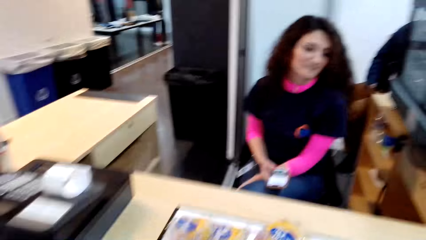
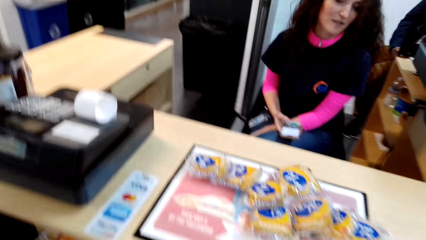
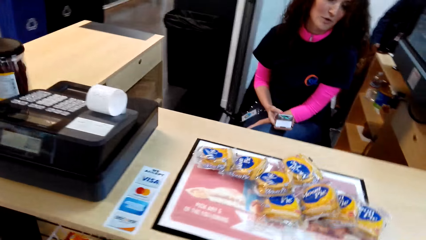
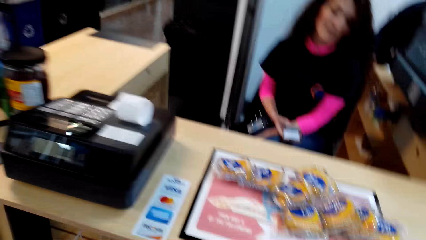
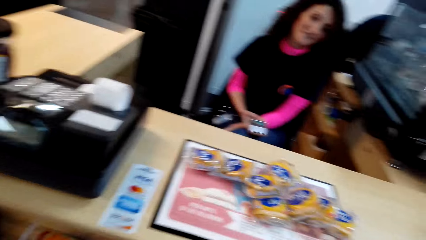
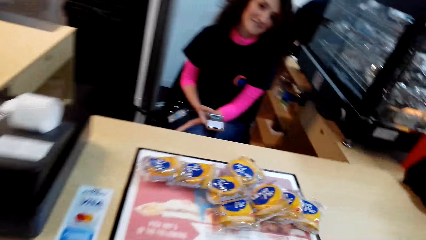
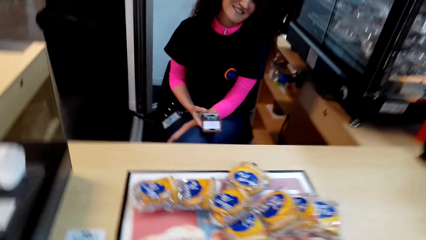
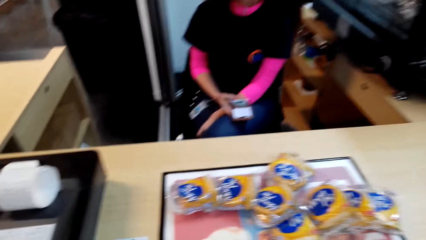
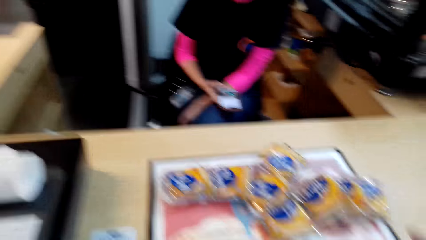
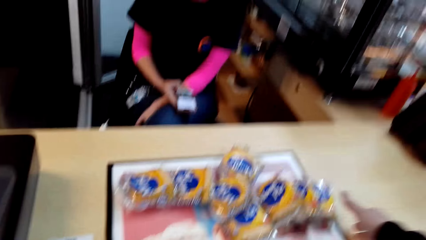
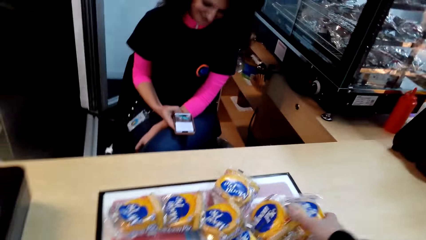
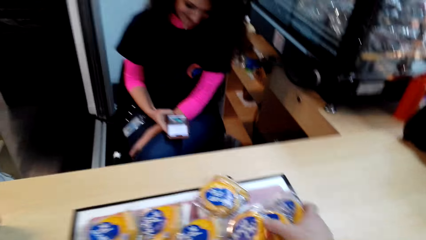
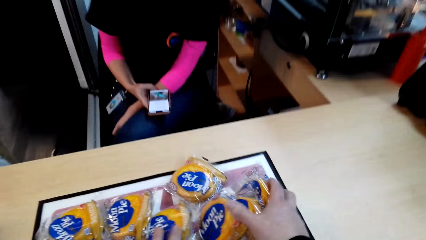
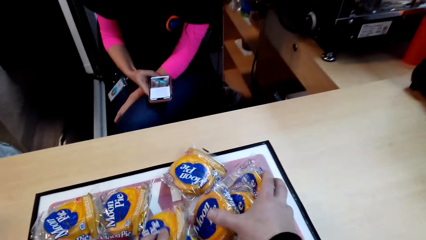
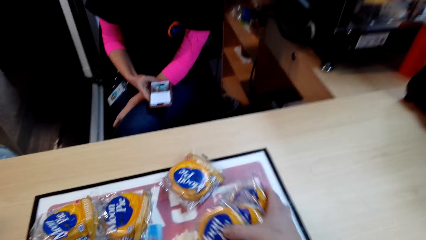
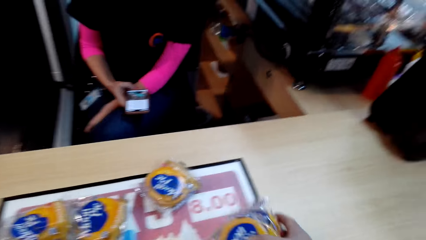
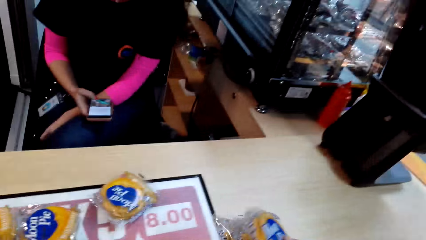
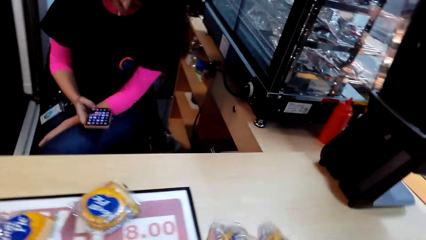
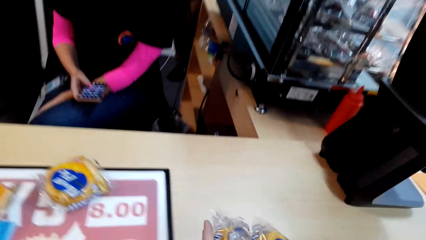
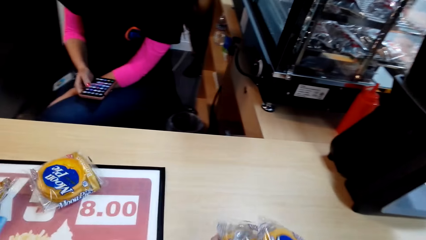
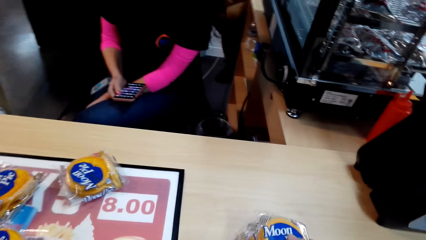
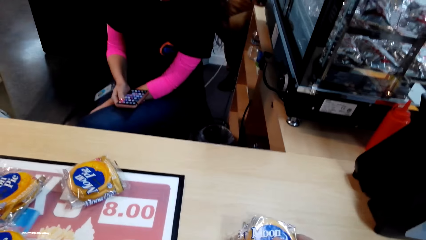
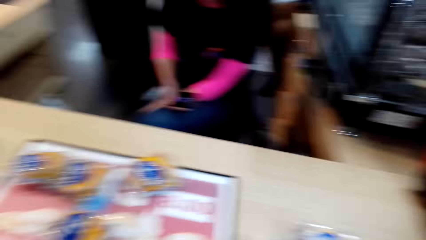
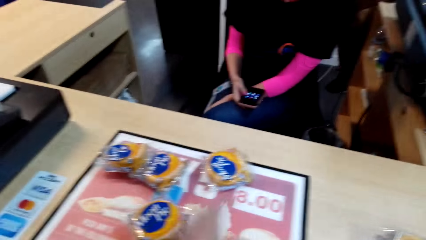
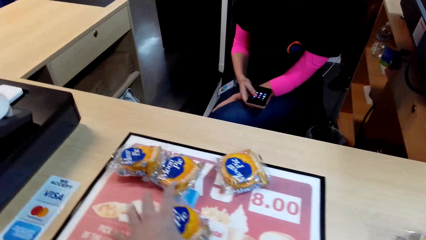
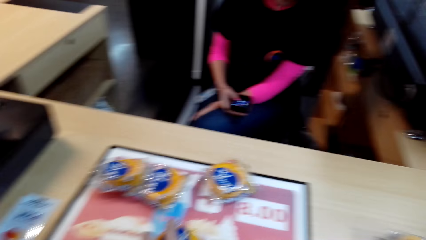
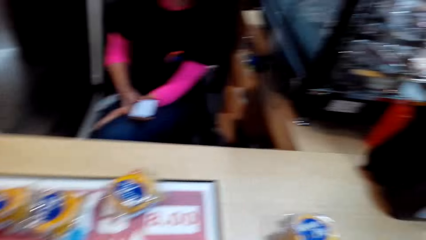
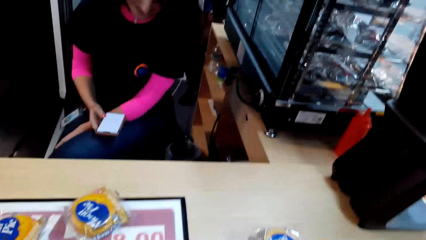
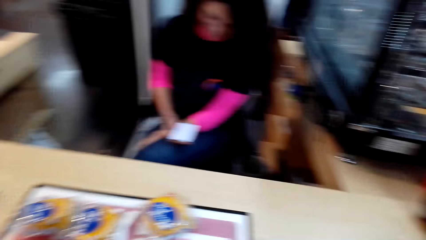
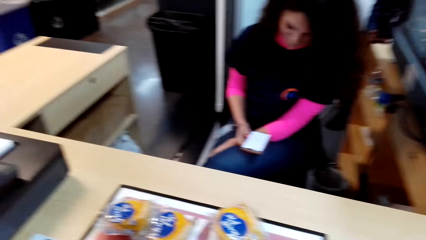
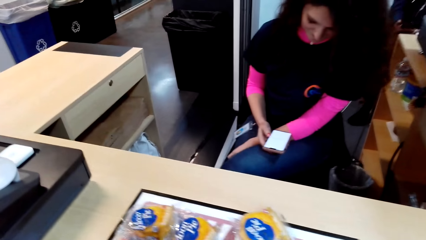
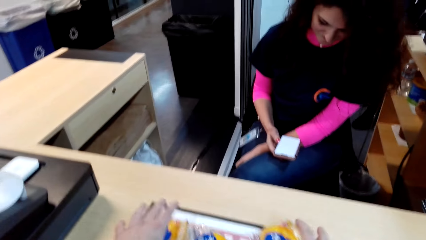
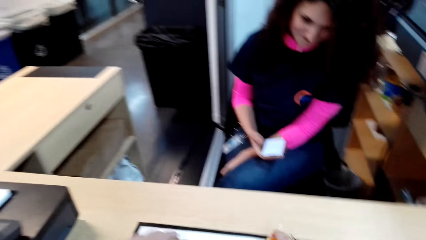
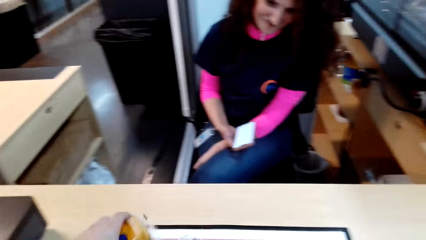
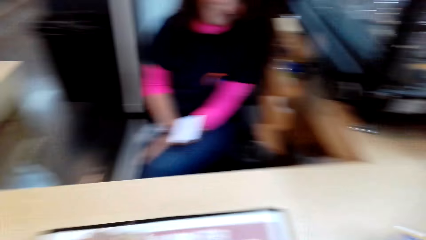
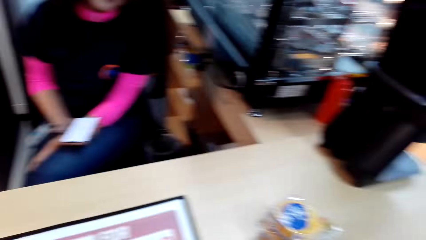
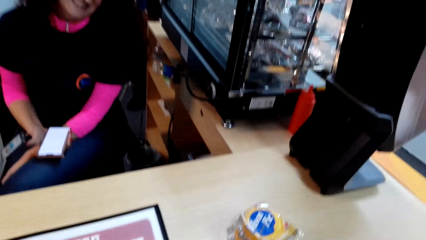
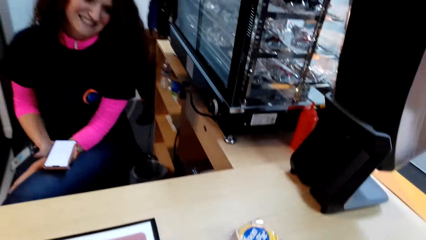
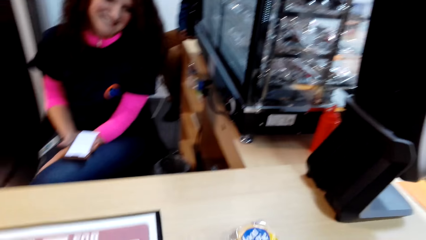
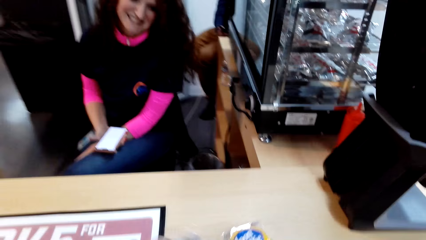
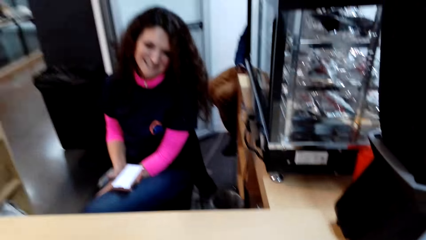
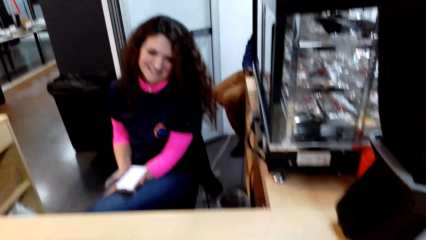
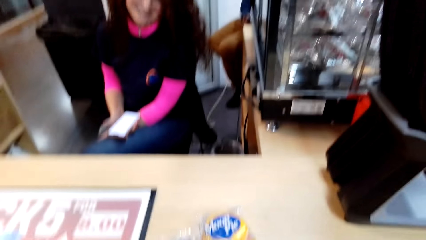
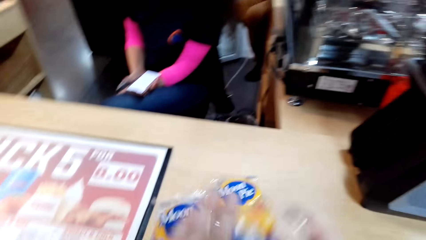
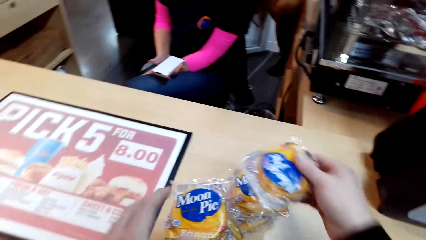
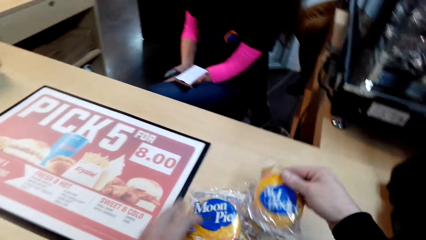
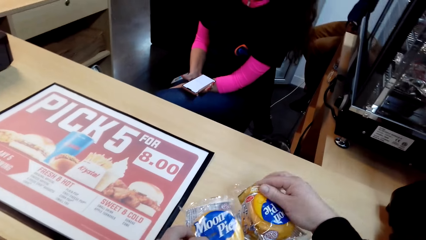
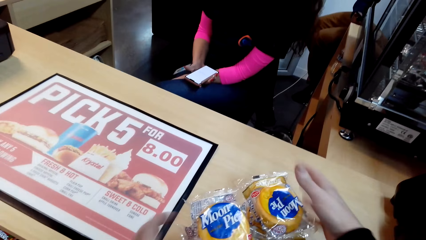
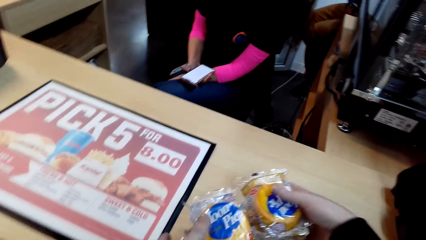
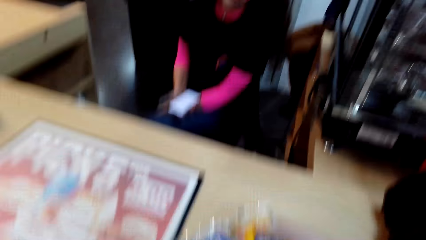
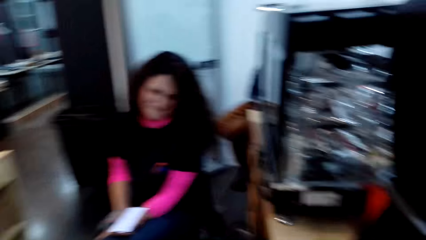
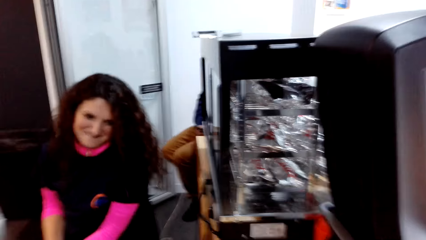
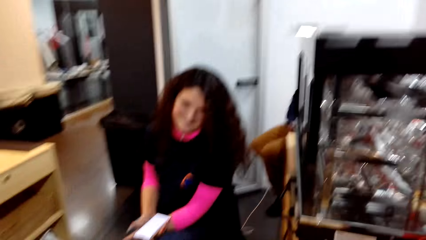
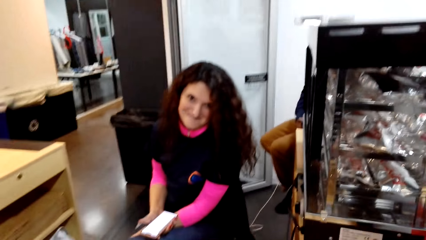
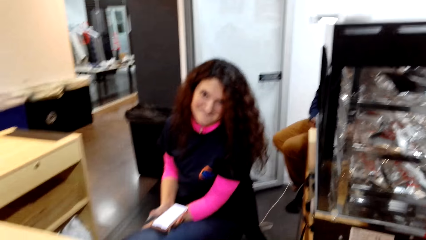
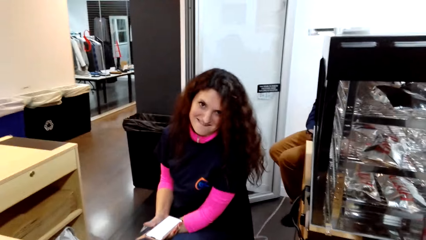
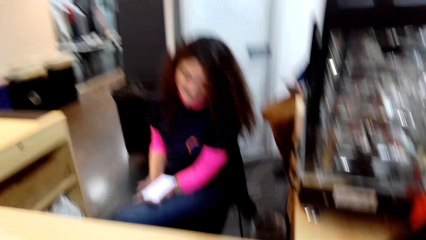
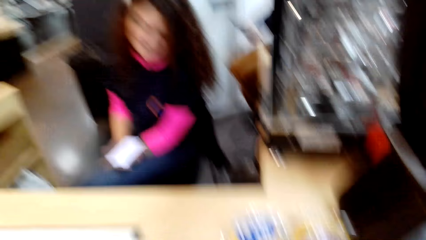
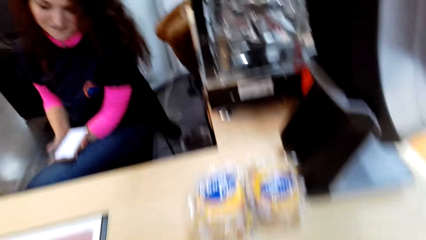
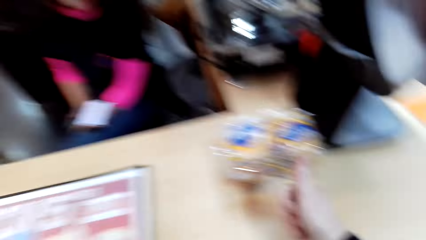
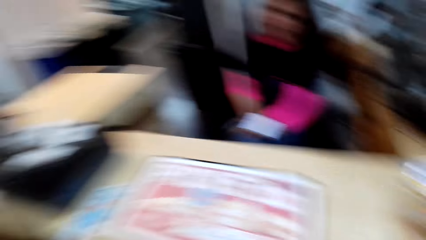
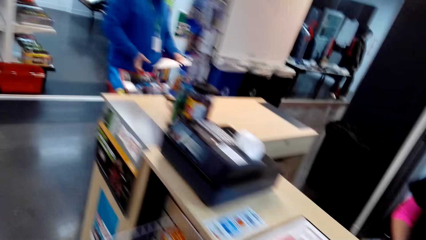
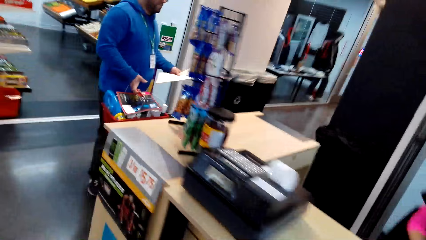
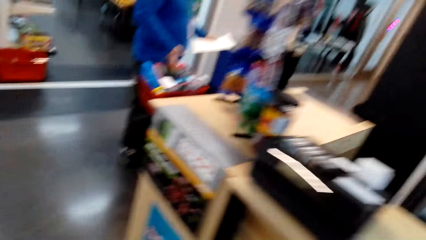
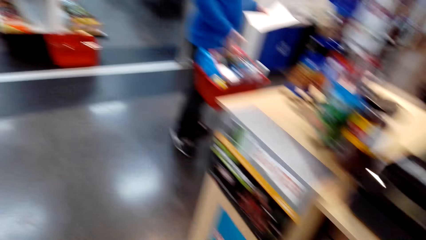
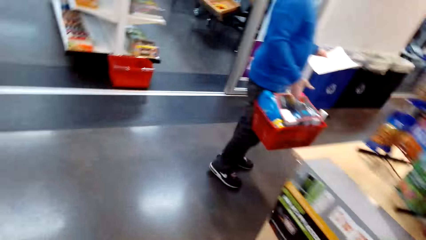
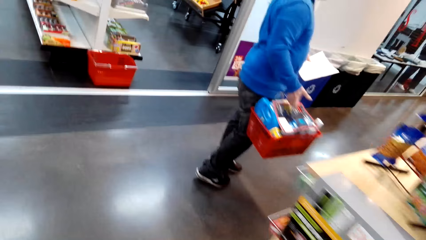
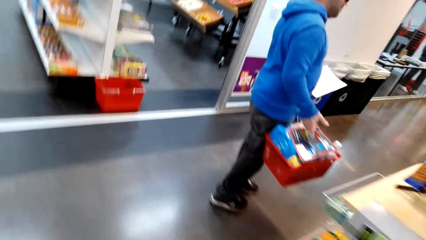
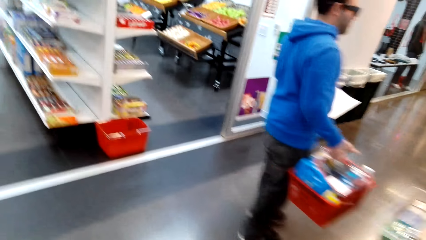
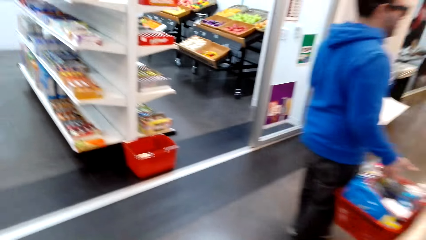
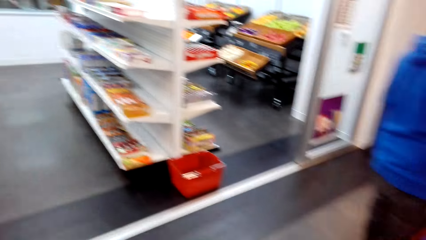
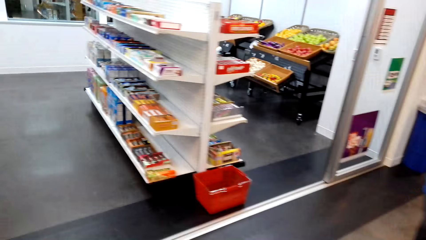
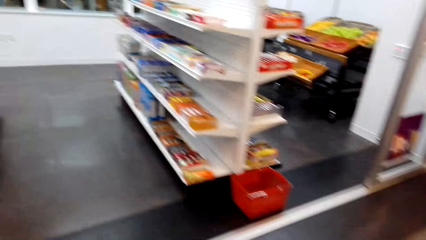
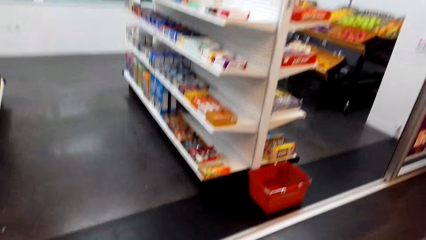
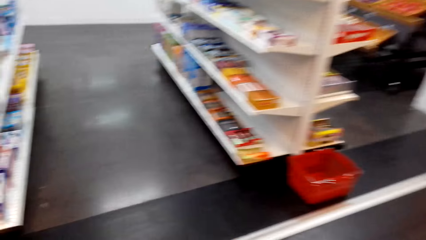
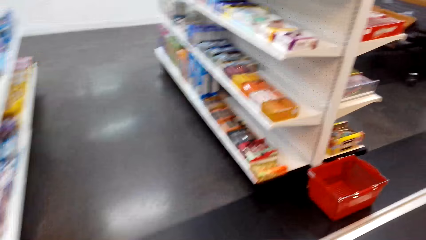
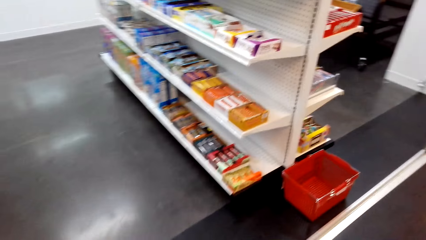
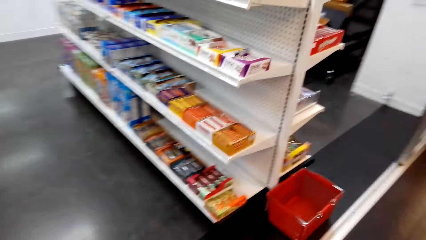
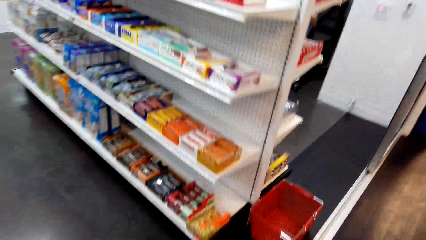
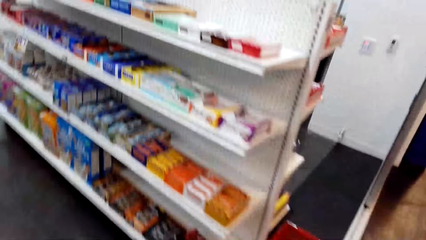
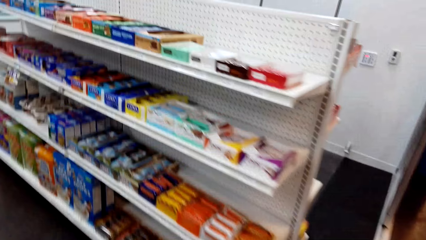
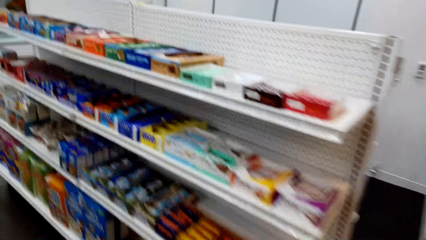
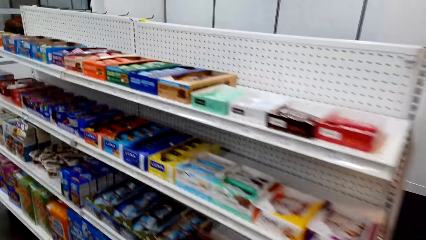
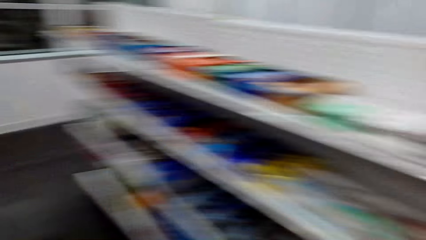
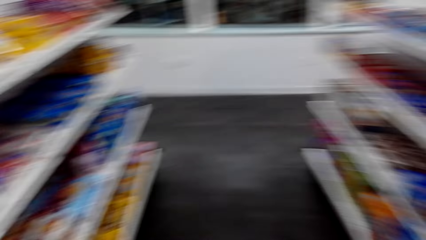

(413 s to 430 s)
The camera wearer talks to a cashier. They move moon pies to one side. They grab cakes. They put the cakes on the counter. They take more cakes. They put the cakes together. They walk around. A man carries a basket.
